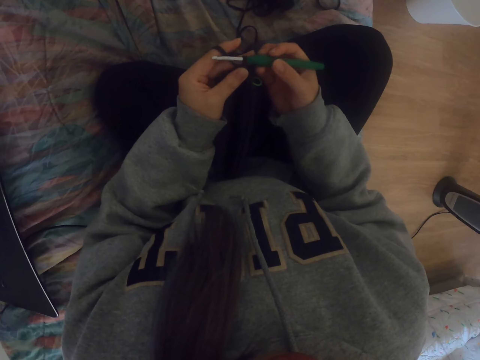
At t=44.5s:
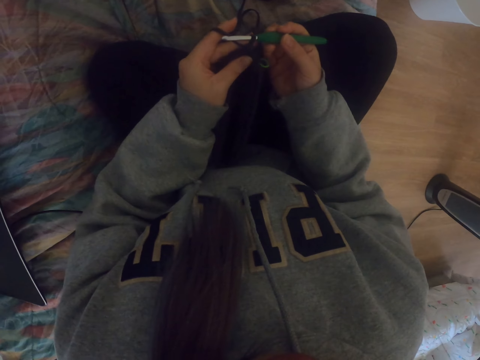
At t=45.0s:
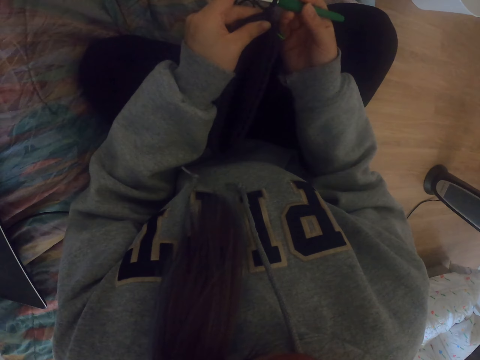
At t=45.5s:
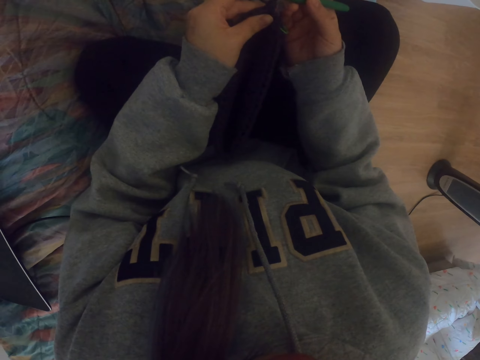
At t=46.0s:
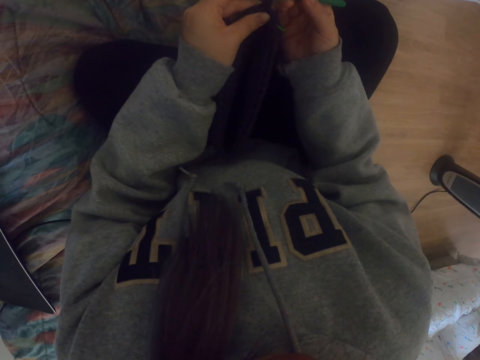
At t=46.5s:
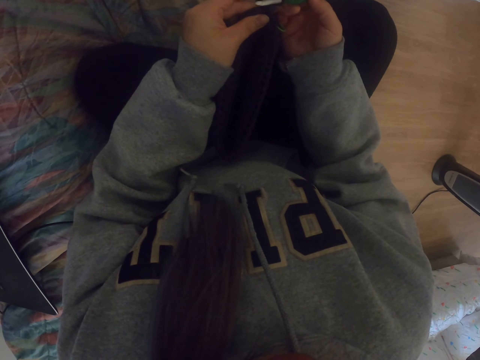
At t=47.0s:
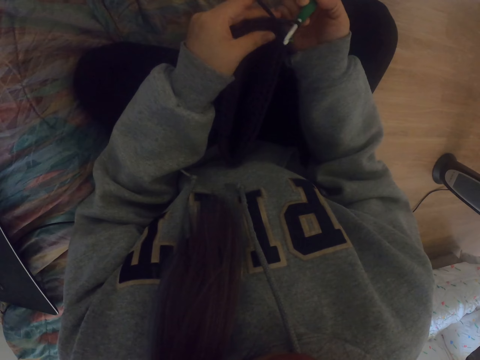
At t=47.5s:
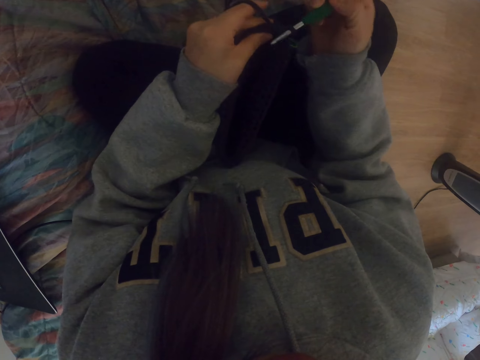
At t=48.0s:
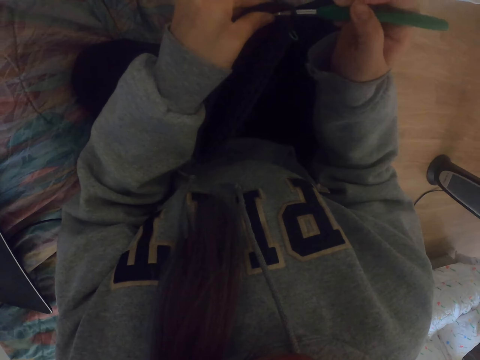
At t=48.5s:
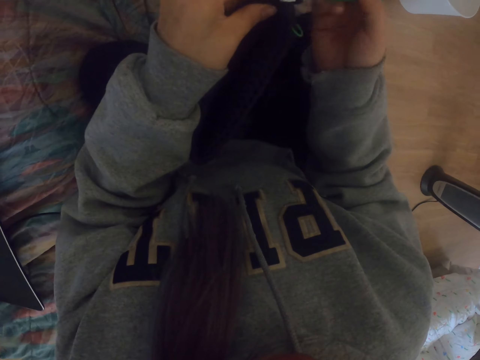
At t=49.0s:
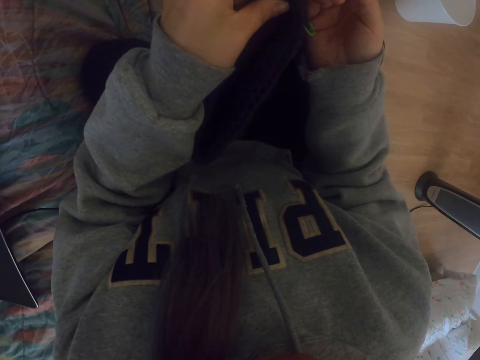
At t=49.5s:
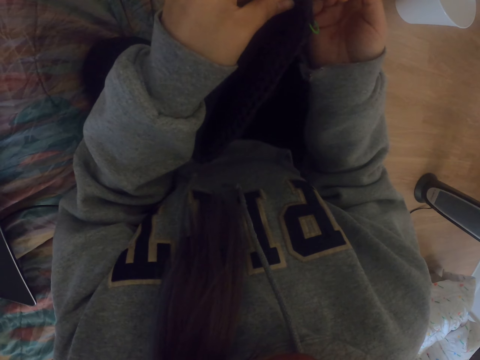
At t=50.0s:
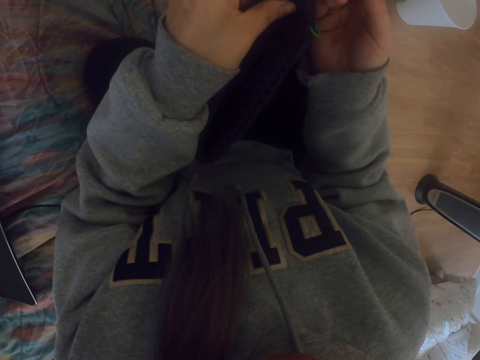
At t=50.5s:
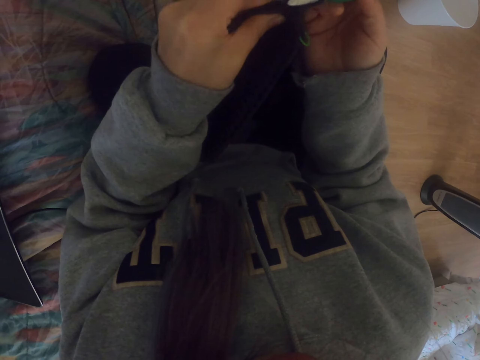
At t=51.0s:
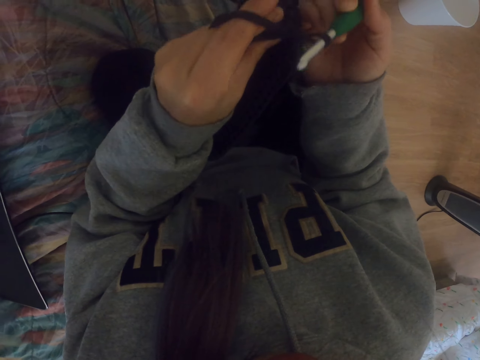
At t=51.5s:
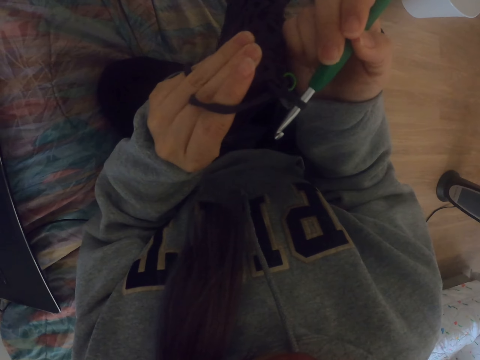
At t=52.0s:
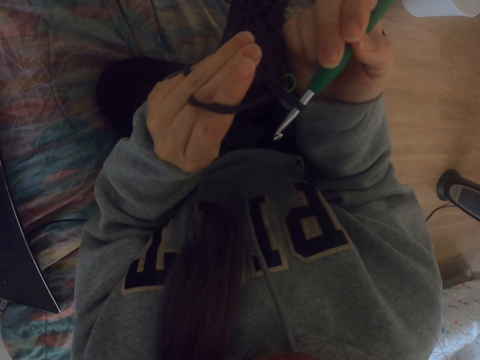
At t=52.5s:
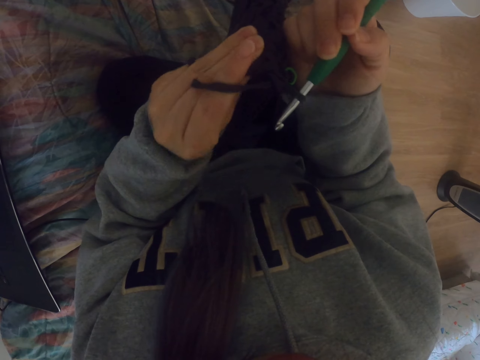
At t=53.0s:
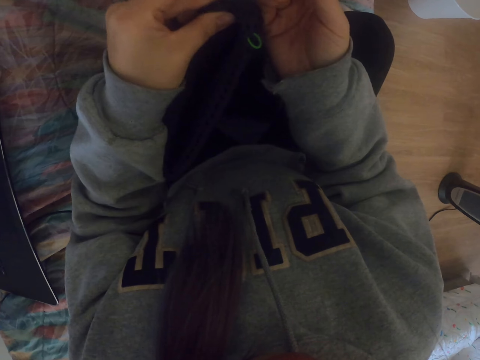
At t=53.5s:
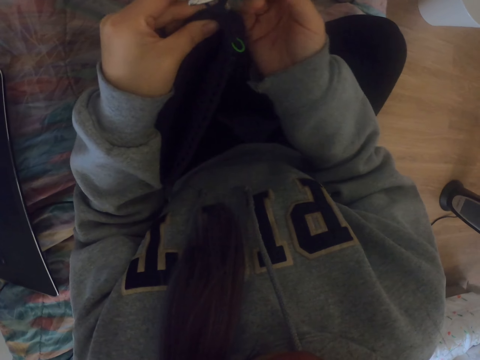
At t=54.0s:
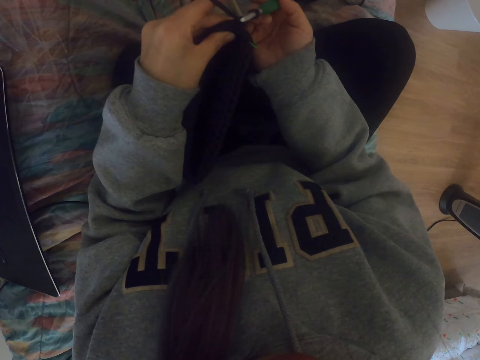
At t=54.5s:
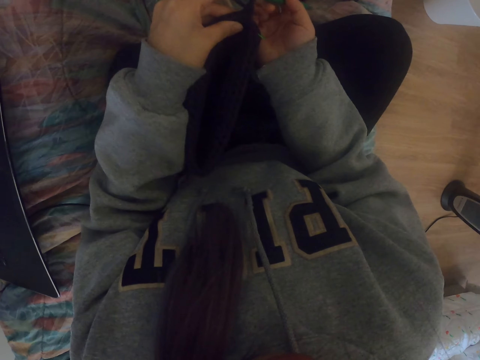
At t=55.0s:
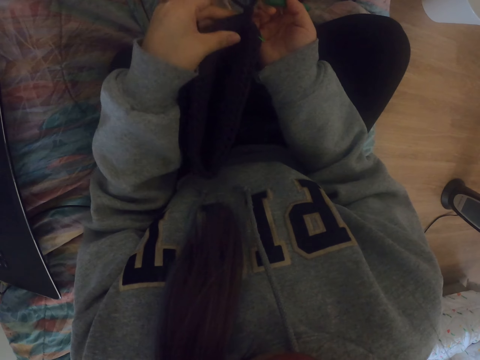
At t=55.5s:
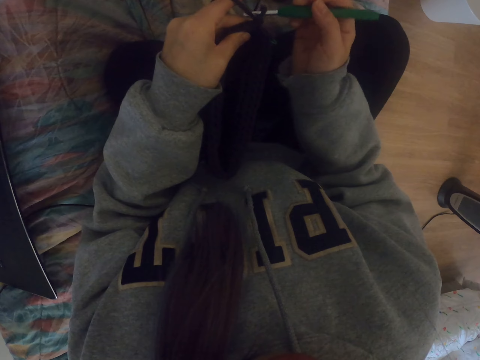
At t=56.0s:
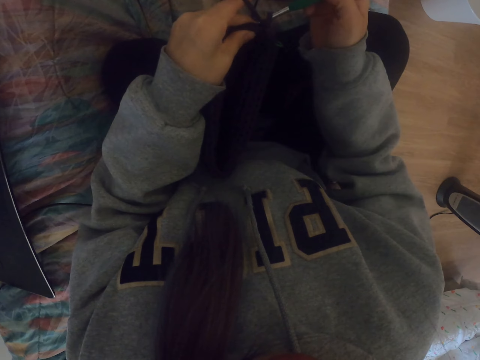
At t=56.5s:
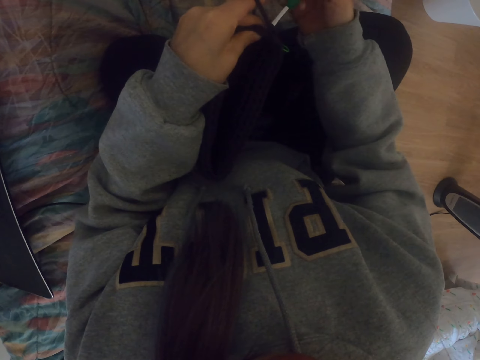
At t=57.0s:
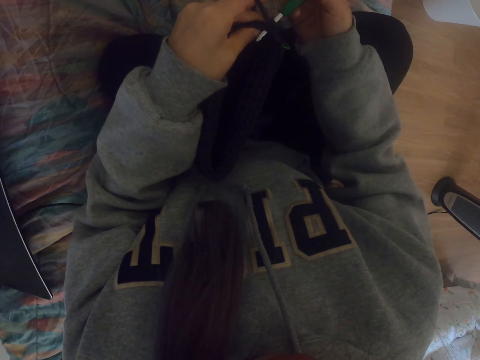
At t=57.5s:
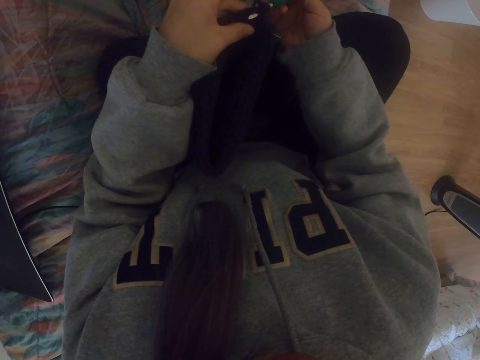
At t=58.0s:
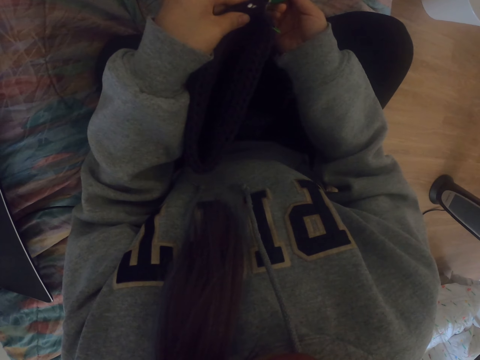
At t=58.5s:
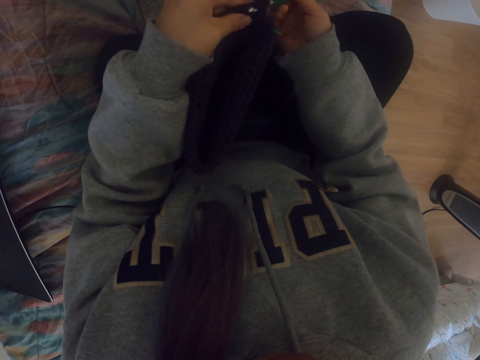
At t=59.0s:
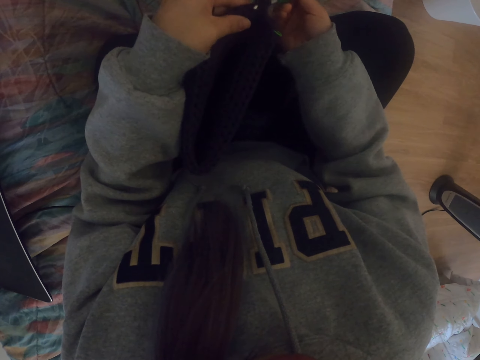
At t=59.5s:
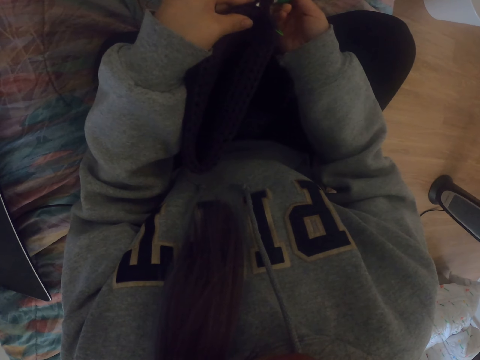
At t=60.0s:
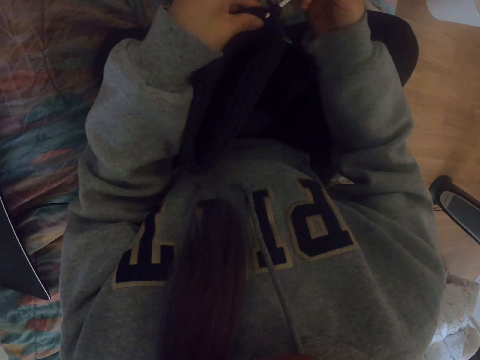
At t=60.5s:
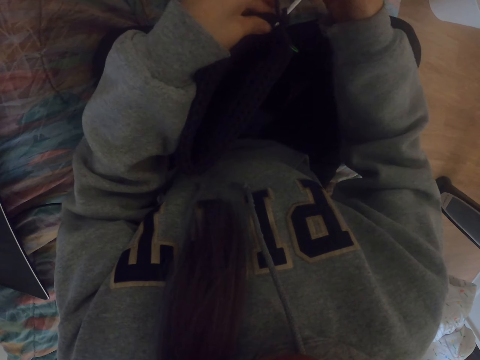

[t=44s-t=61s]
The camera wearer lifts the fabric. They examine the fabric. They knit the fabric with a crochet.

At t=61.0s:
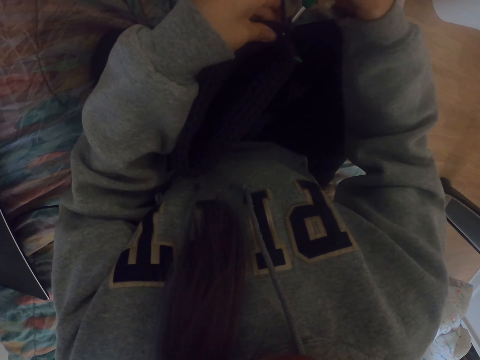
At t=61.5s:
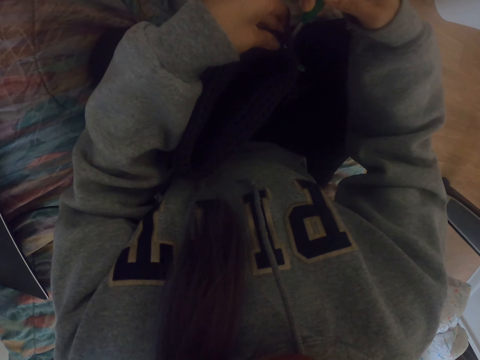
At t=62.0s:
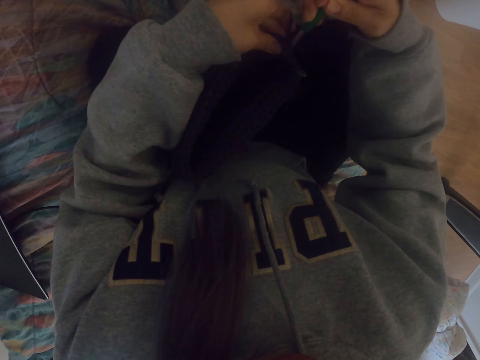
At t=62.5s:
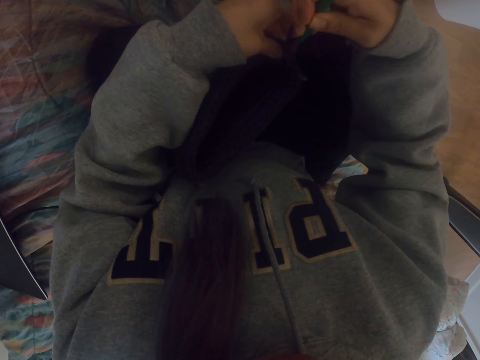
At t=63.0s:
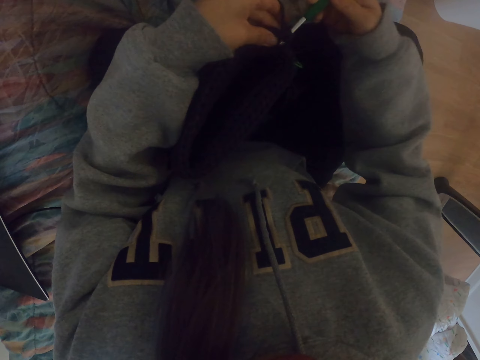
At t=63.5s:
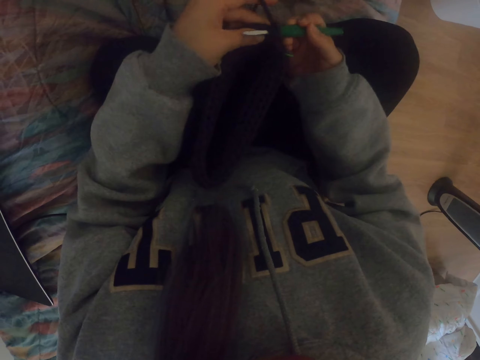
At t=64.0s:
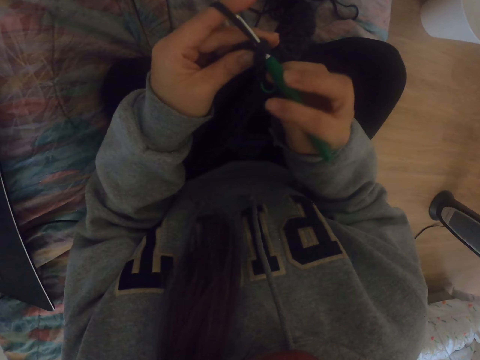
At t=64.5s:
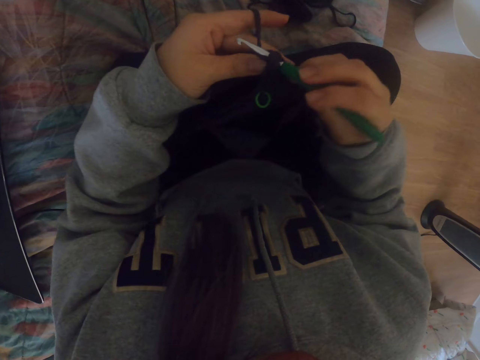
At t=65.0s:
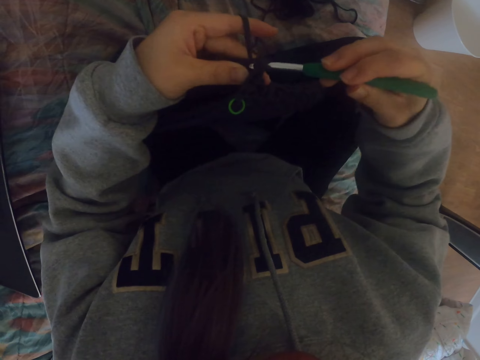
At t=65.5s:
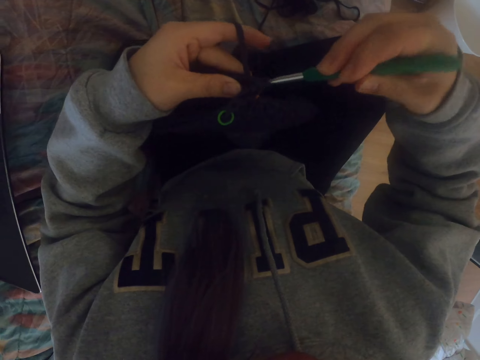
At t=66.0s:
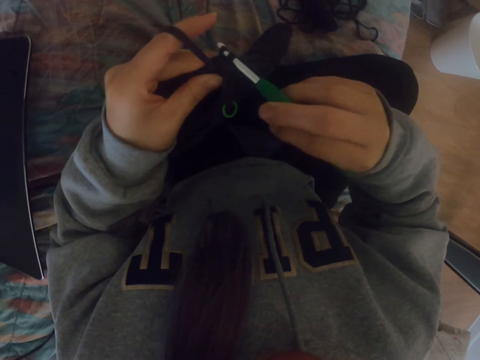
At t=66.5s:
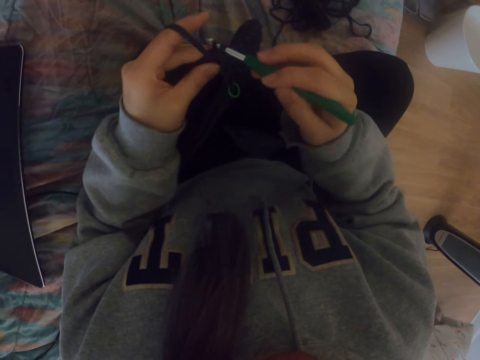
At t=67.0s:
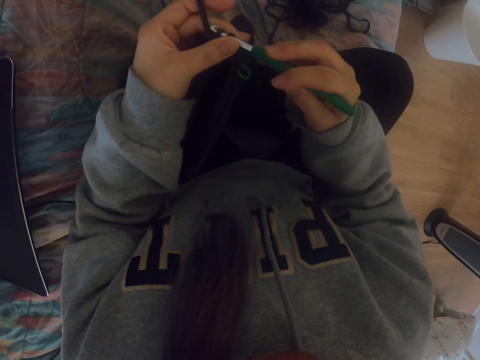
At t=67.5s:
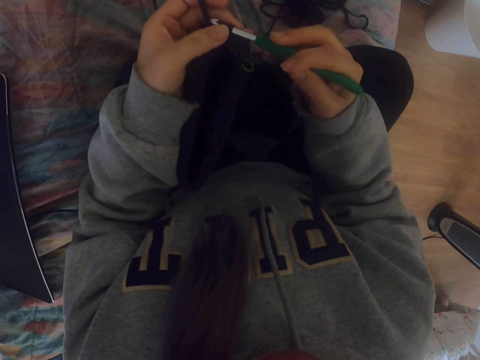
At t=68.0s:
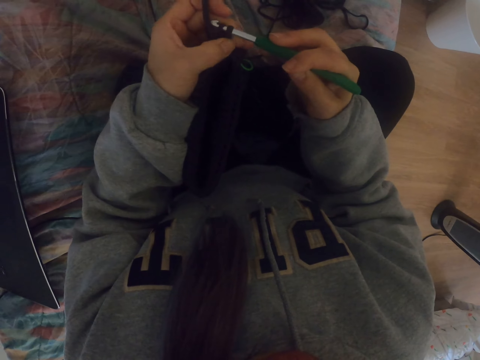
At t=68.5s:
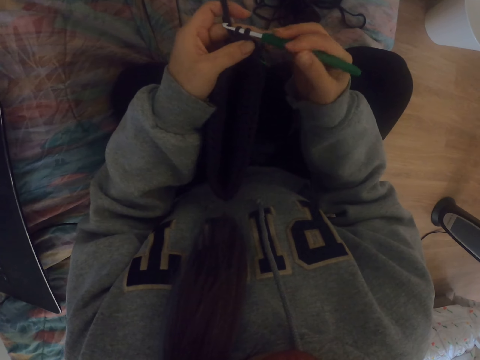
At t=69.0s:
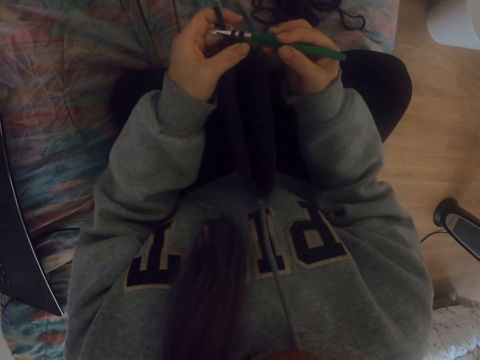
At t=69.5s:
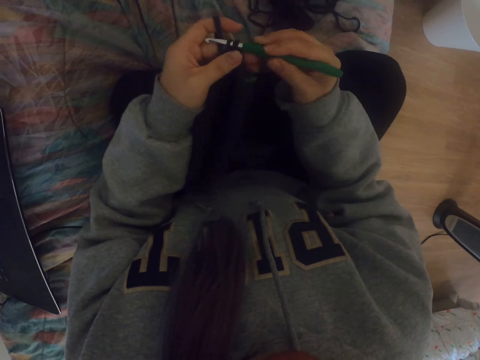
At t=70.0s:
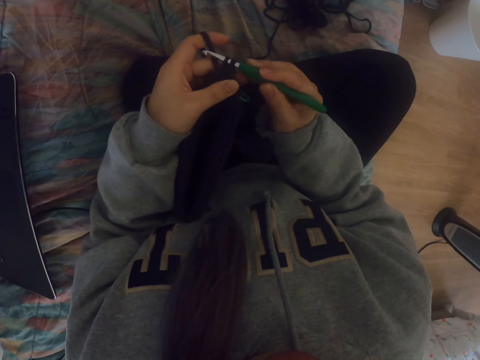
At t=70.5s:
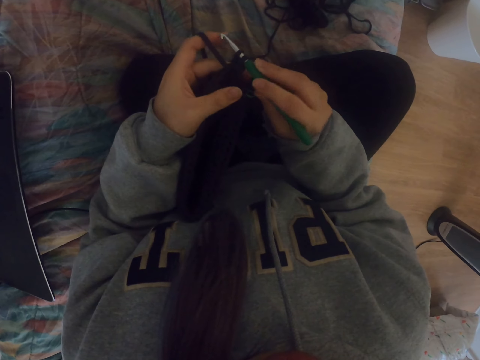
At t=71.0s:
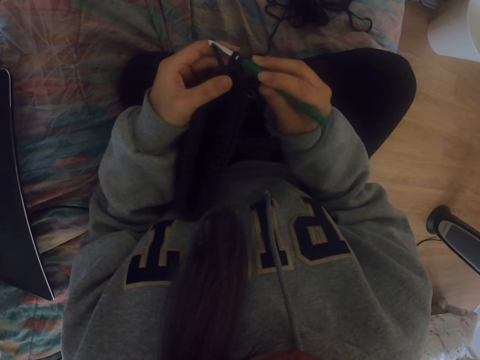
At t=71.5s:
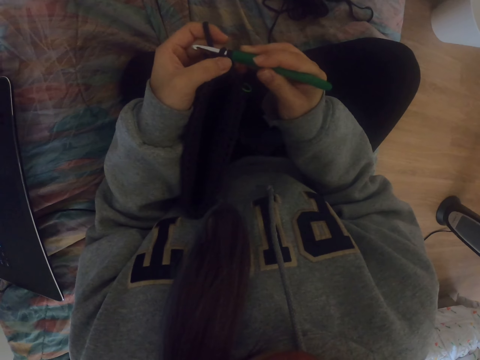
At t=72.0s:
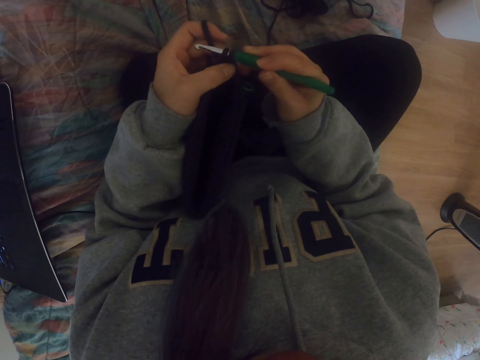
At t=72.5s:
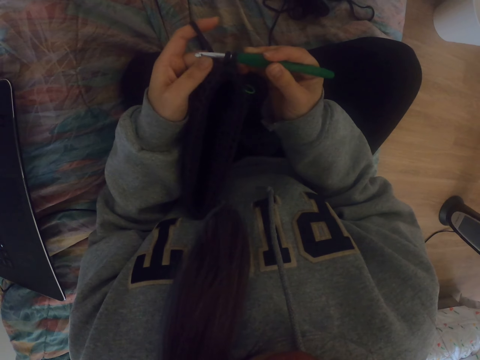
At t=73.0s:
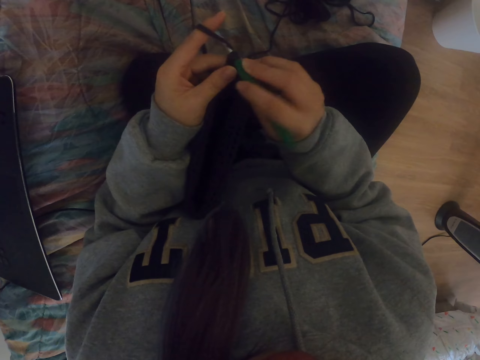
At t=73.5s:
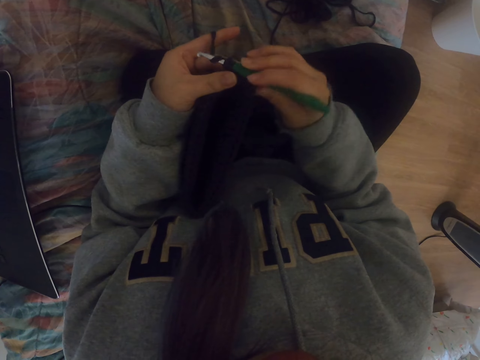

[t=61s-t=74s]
The camera wearer crochets the bag.
